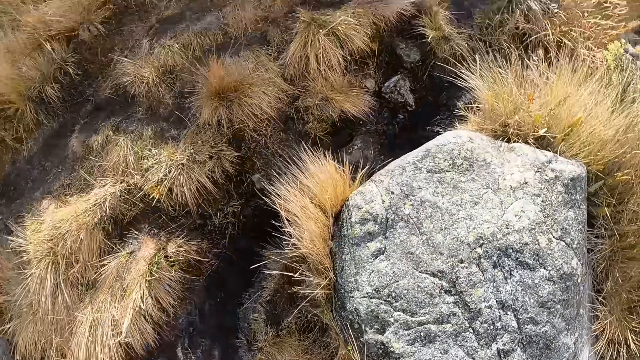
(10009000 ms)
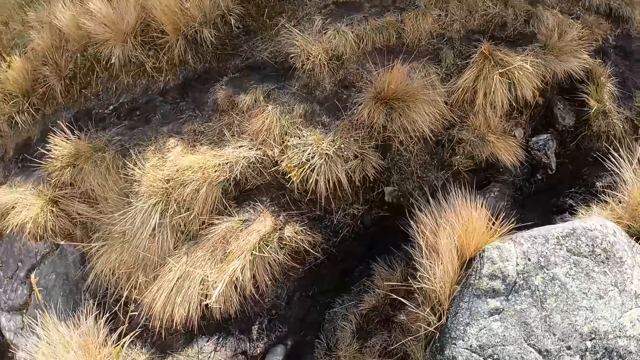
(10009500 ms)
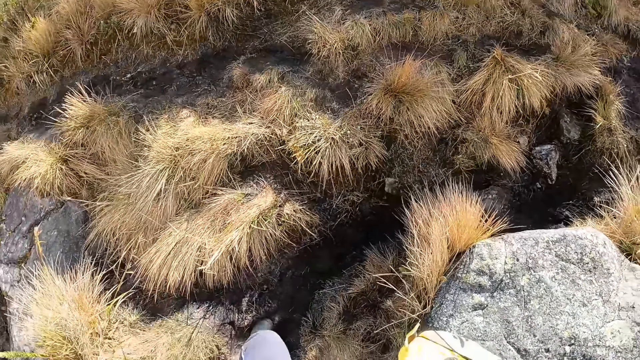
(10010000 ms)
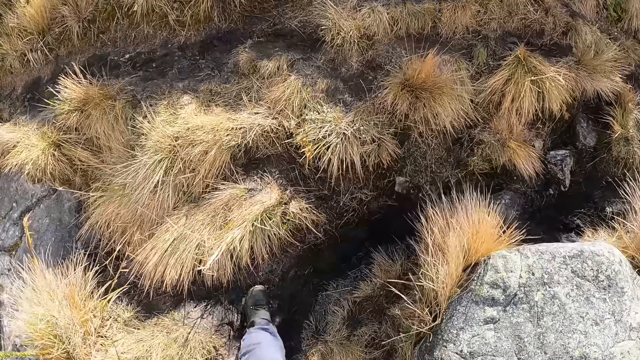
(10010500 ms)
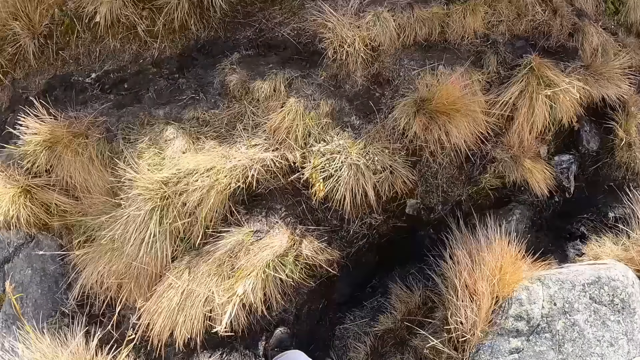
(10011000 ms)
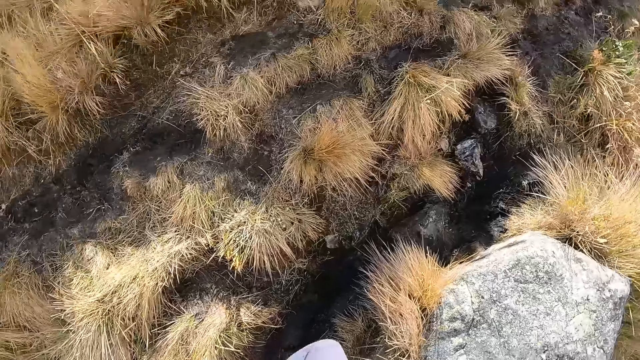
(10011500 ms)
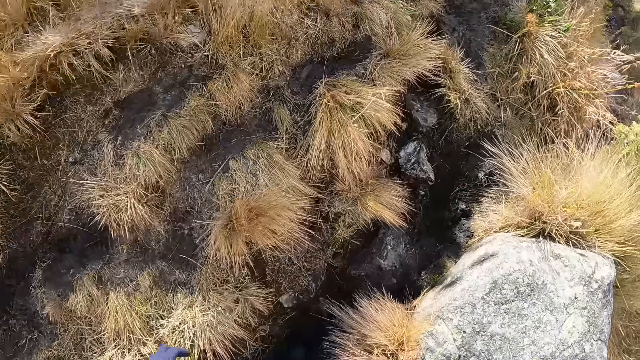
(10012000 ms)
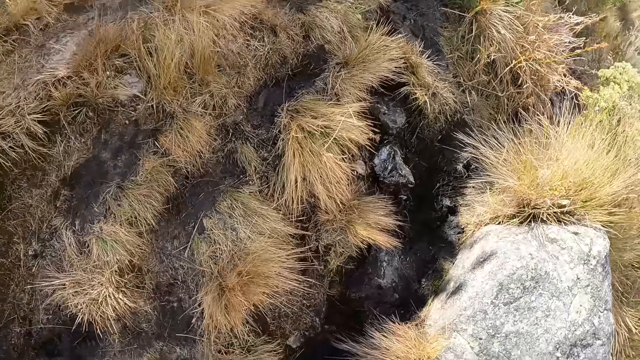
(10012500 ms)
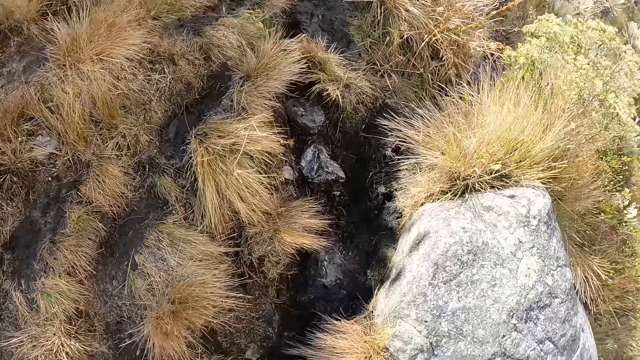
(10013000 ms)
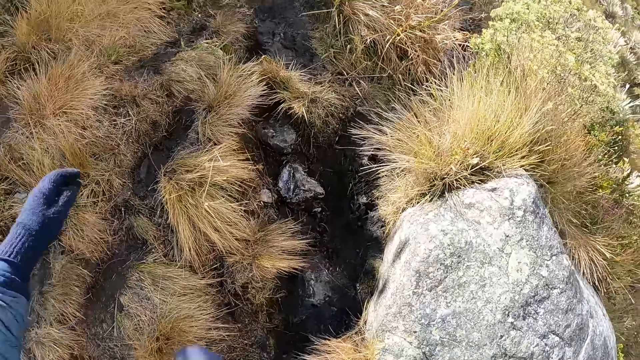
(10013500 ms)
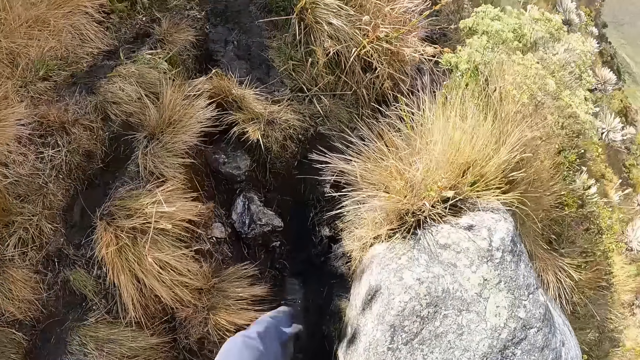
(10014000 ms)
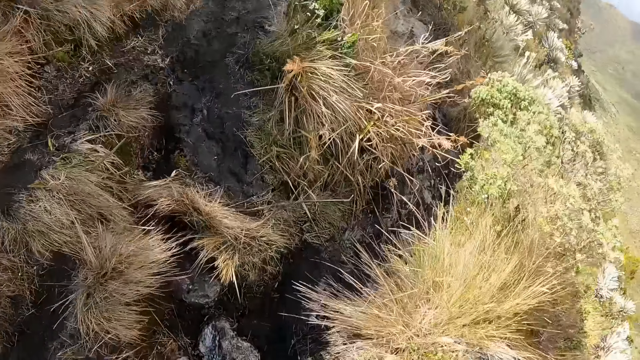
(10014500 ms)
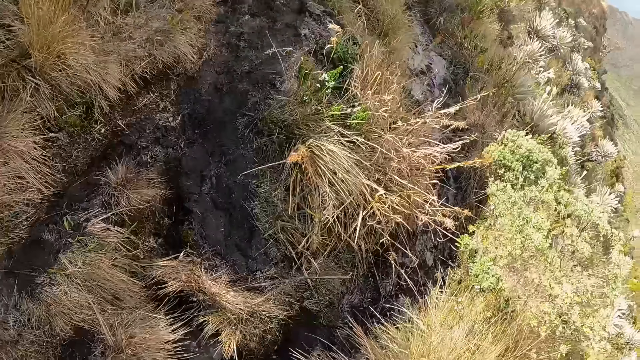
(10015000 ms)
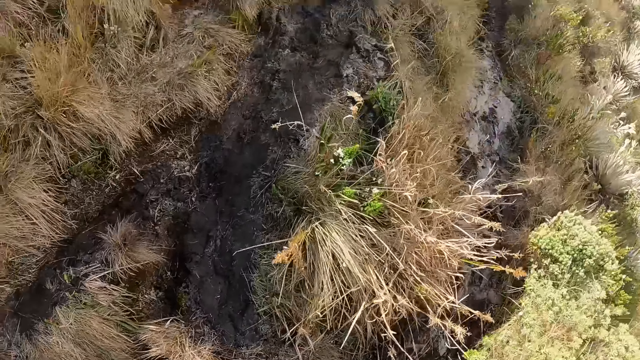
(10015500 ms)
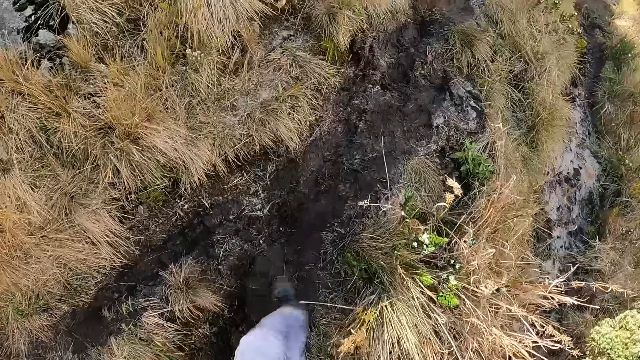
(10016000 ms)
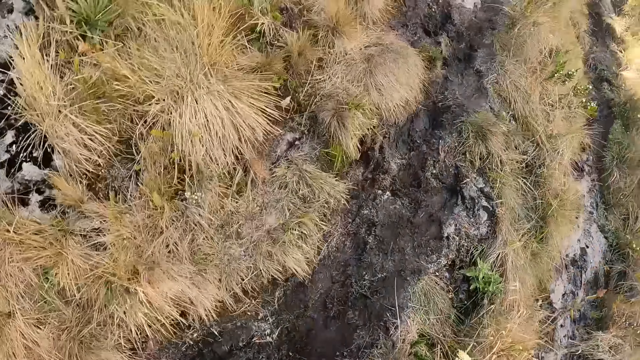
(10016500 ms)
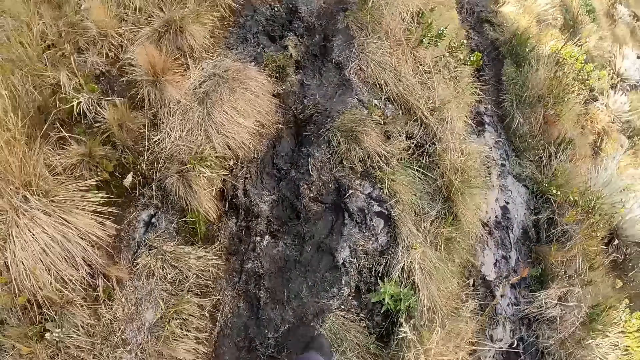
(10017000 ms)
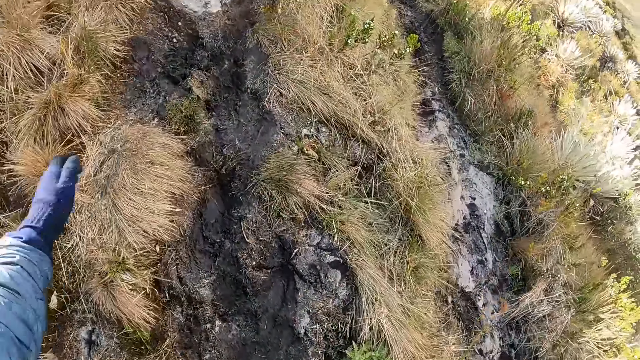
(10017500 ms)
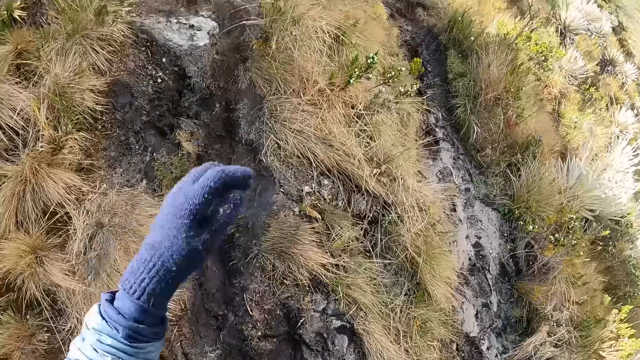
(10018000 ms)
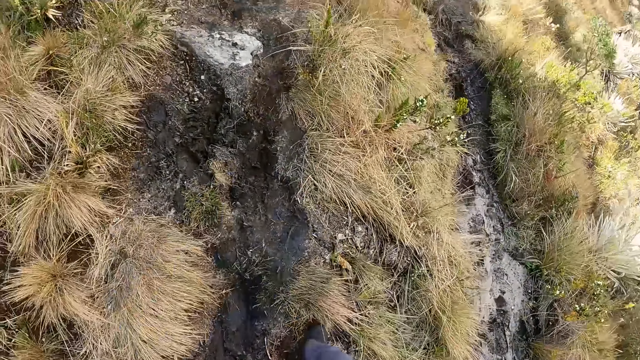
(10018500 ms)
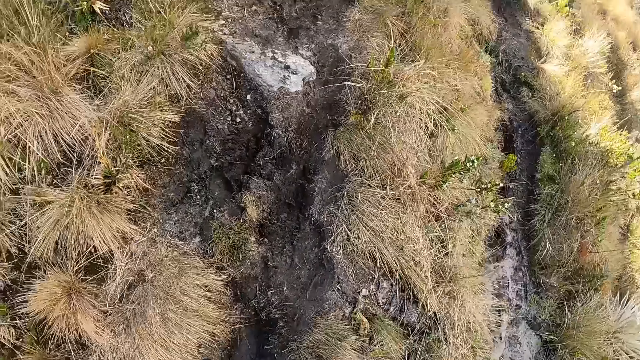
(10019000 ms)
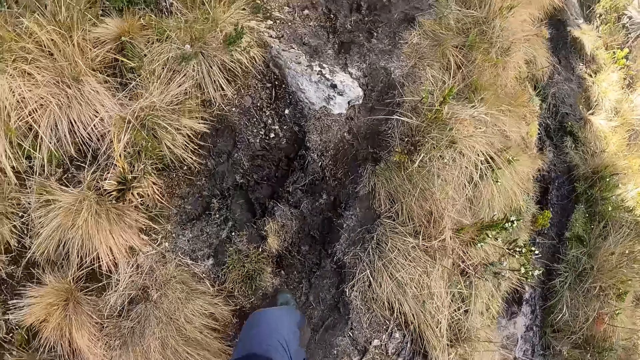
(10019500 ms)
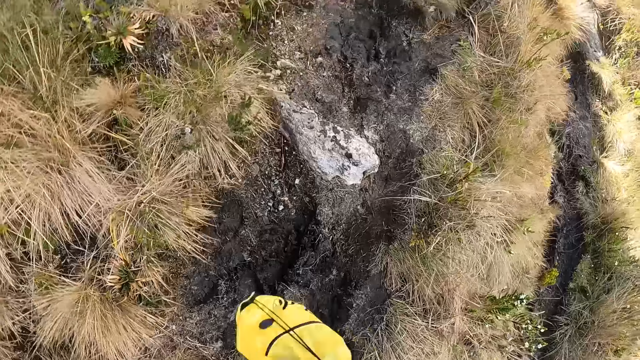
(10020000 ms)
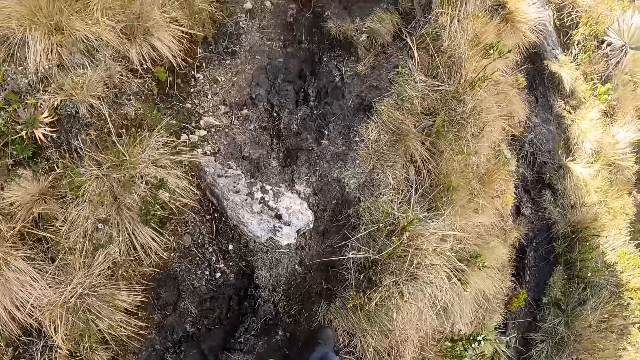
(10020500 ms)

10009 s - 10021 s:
The camera wearer moves the hand. They walk around.

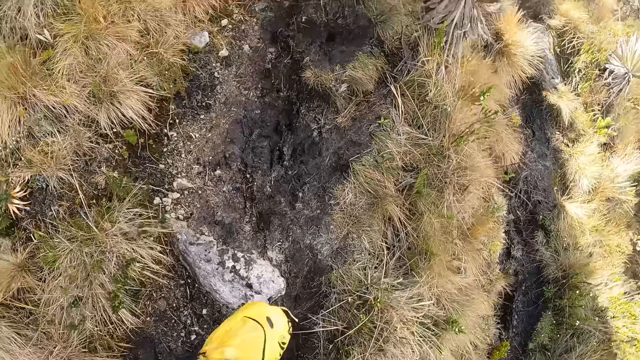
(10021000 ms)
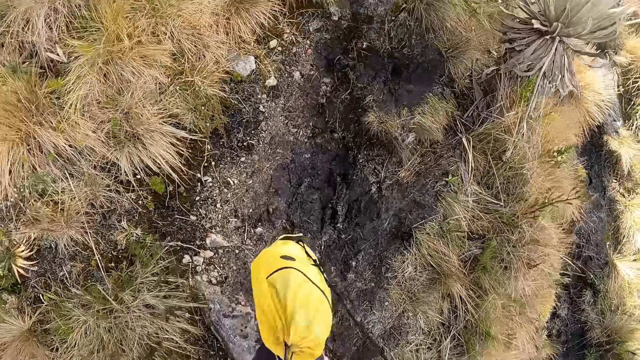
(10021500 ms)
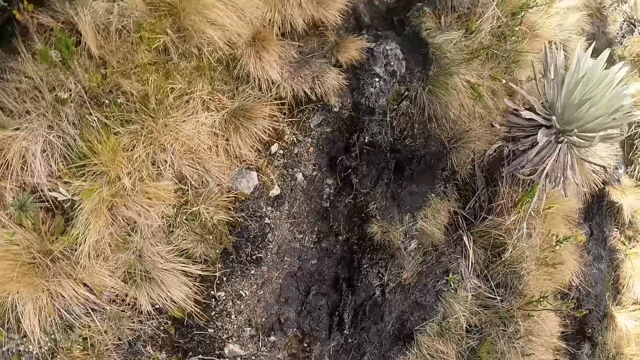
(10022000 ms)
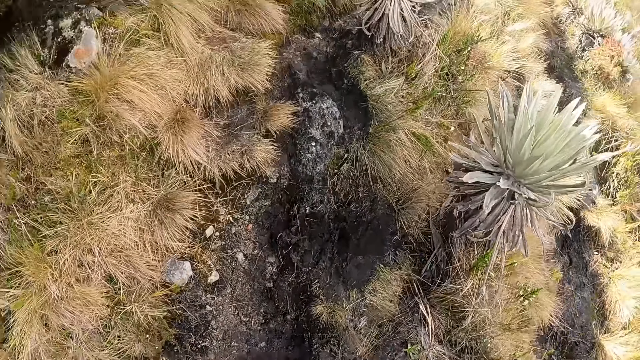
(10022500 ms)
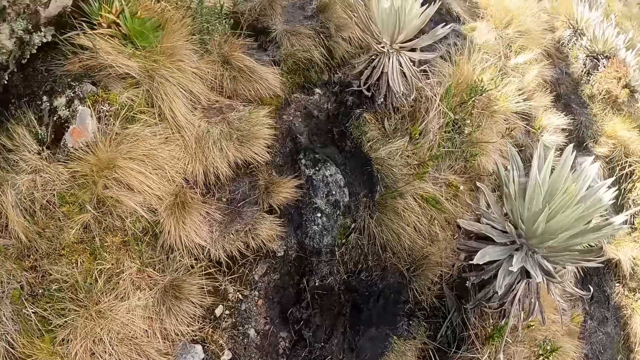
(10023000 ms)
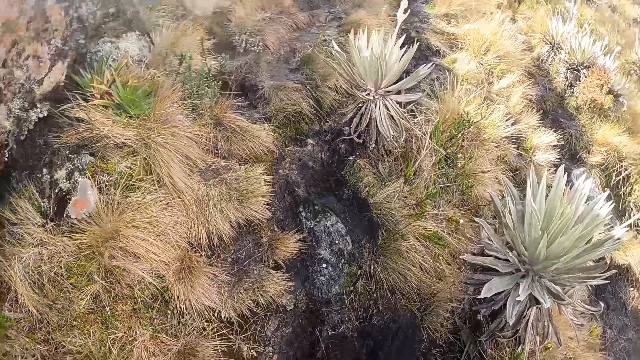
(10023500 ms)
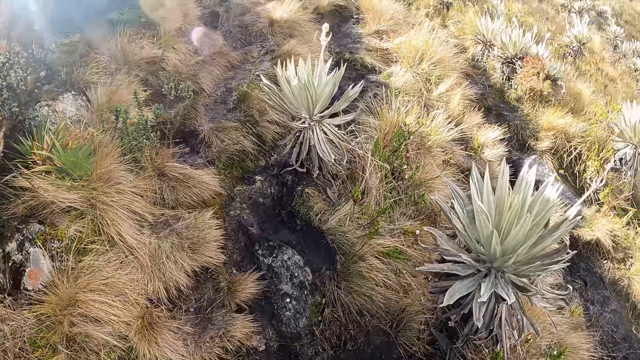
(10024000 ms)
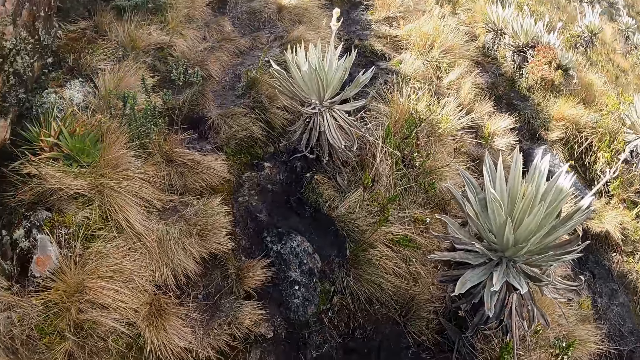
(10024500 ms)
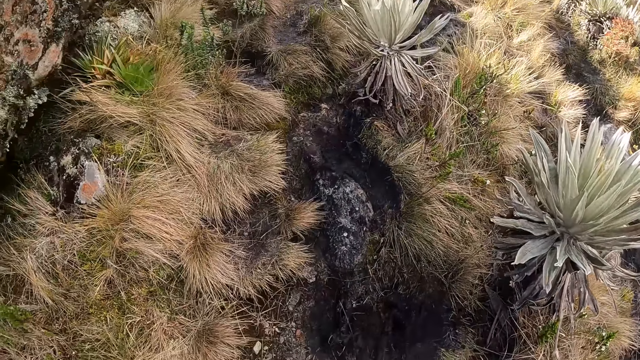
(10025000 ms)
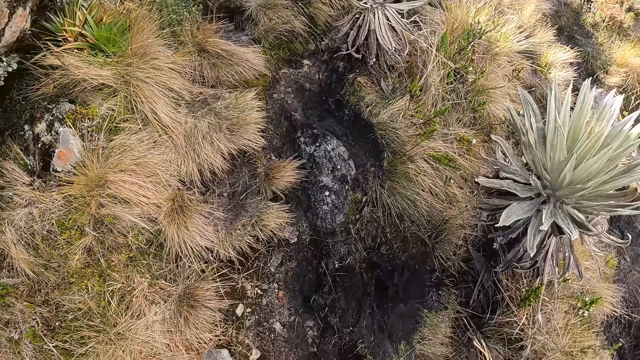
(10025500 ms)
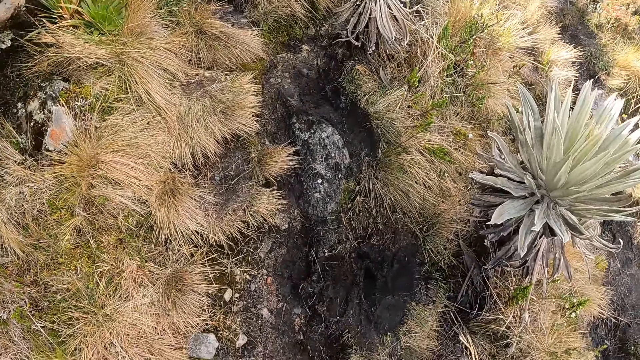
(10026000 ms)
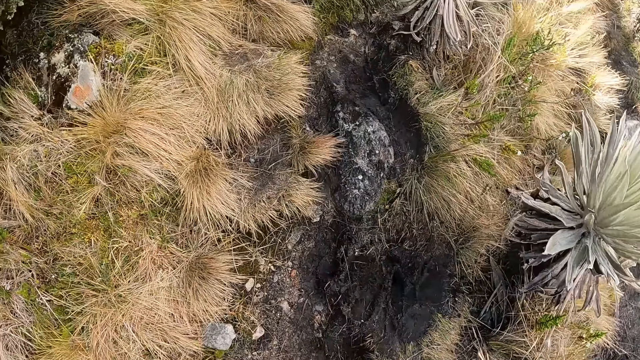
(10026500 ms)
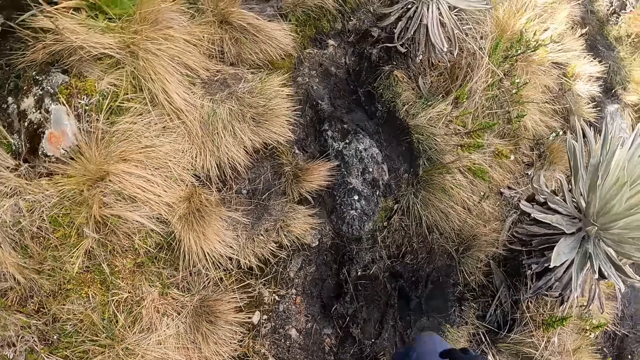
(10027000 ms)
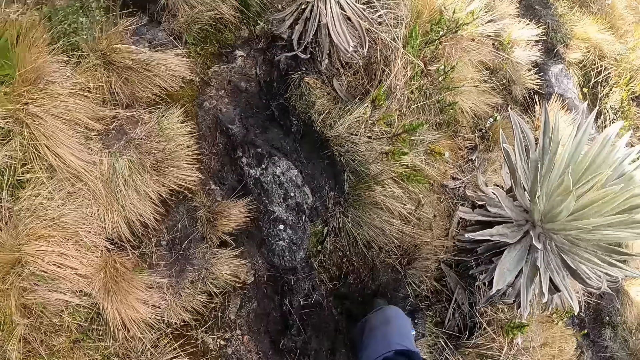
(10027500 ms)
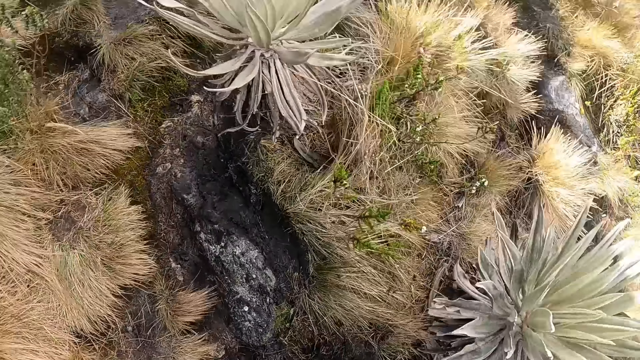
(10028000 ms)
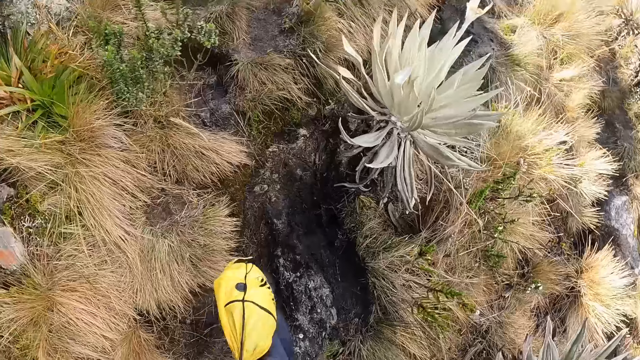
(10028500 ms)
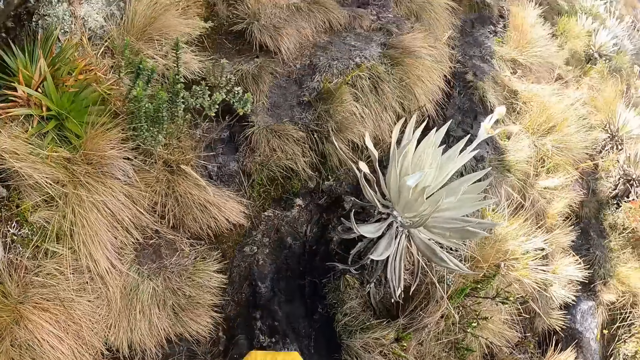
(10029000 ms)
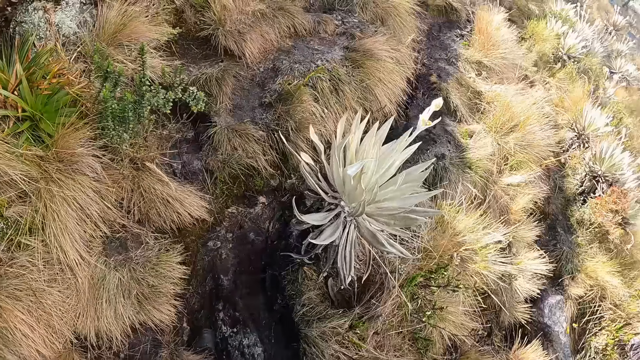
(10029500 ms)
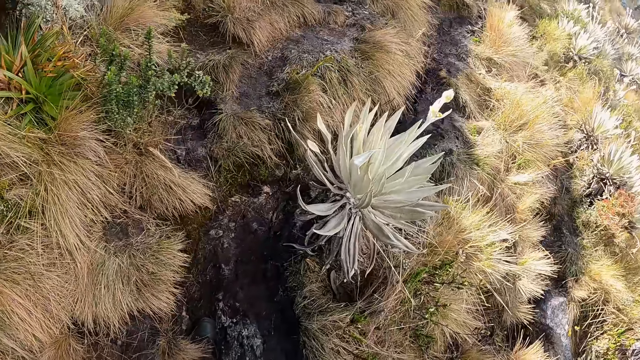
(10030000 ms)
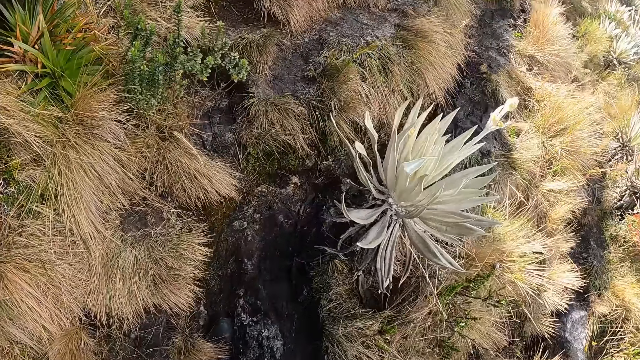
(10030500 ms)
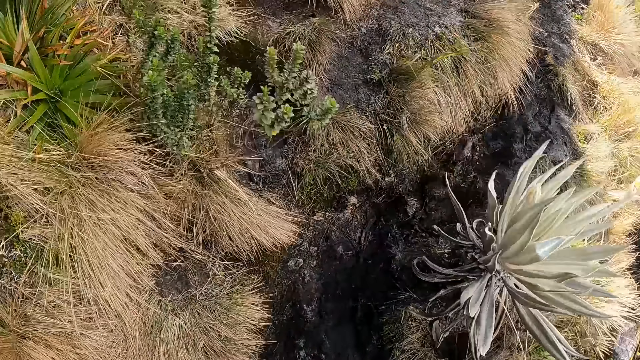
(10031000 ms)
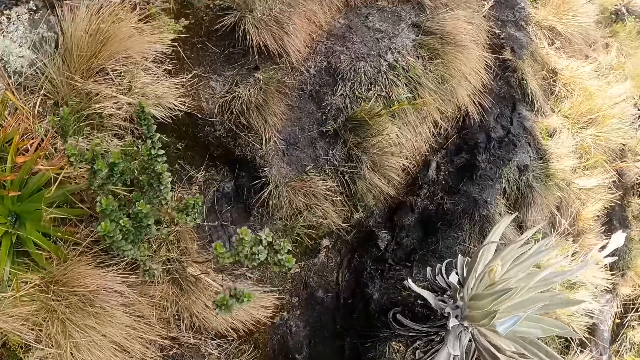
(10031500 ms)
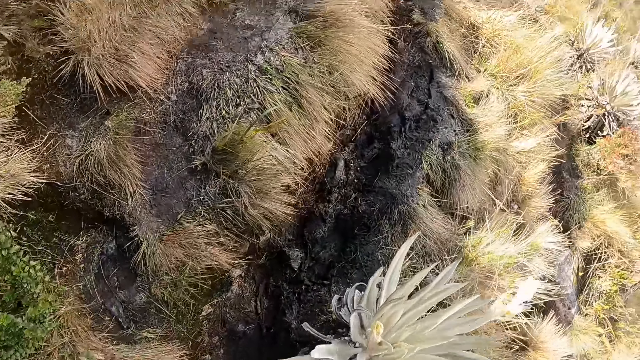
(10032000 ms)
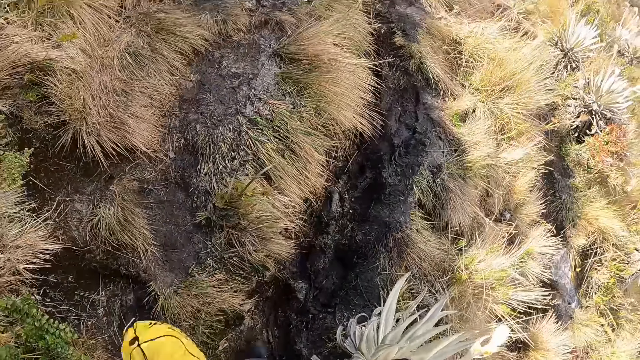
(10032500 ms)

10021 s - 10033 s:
The camera wearer puts the bag on the ground. They look around the mountain. They climb up the mountain.
